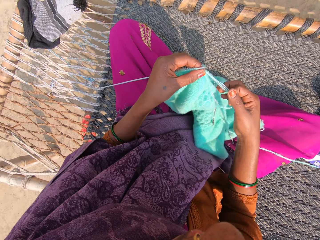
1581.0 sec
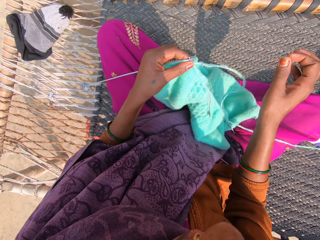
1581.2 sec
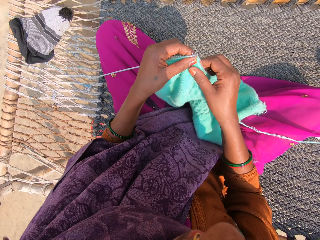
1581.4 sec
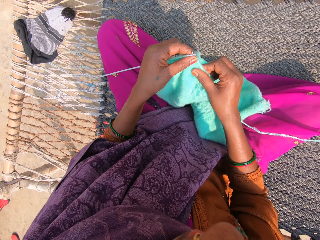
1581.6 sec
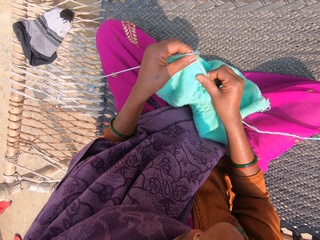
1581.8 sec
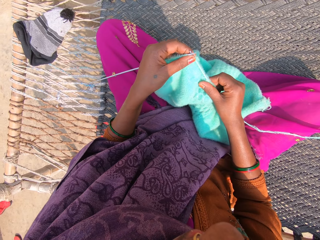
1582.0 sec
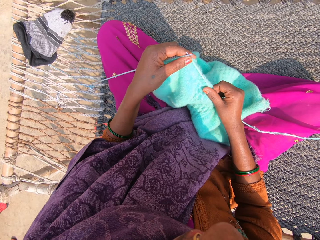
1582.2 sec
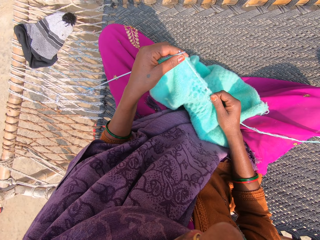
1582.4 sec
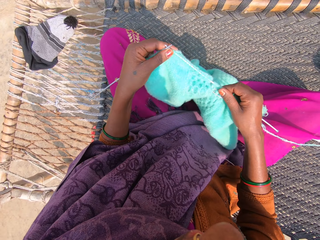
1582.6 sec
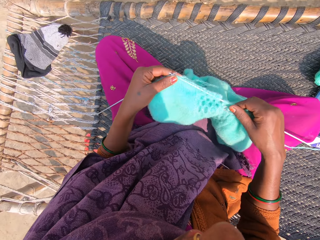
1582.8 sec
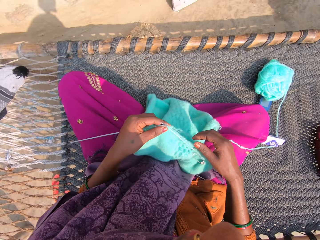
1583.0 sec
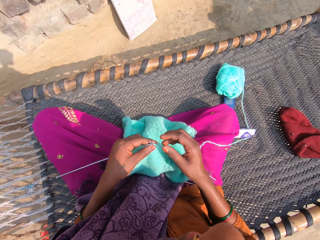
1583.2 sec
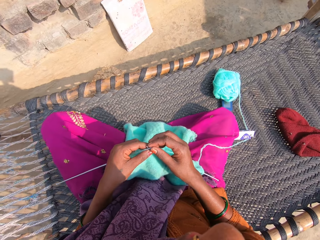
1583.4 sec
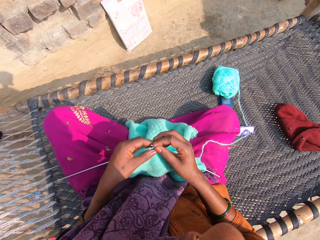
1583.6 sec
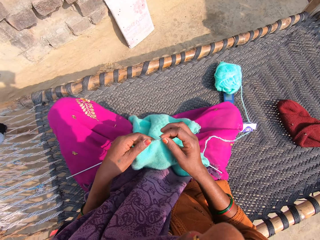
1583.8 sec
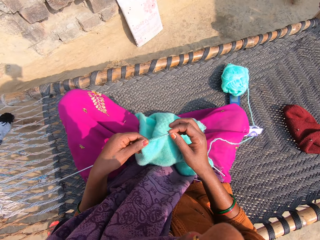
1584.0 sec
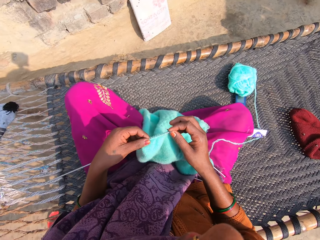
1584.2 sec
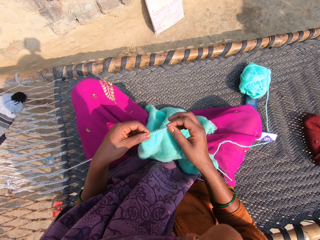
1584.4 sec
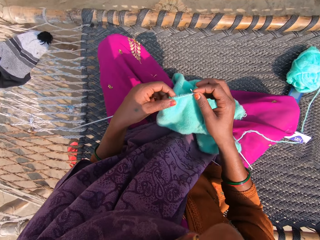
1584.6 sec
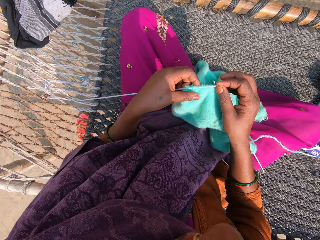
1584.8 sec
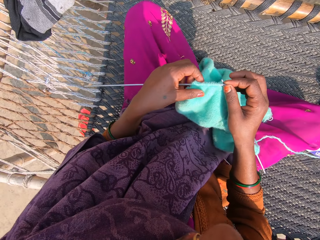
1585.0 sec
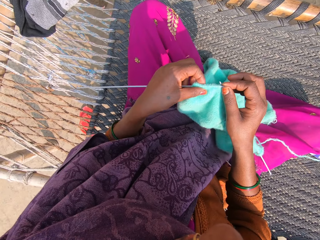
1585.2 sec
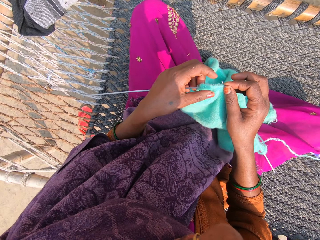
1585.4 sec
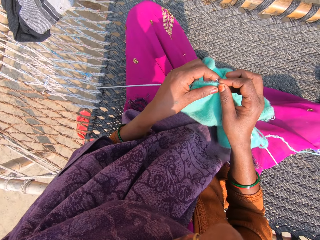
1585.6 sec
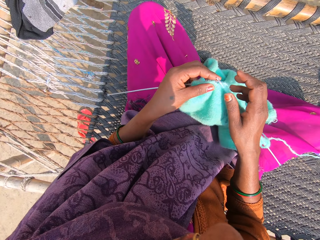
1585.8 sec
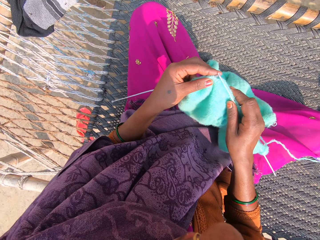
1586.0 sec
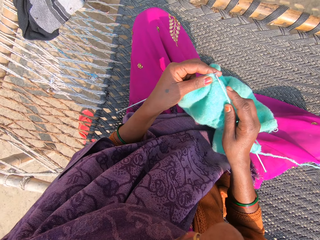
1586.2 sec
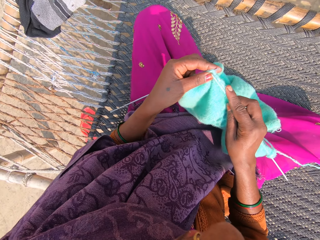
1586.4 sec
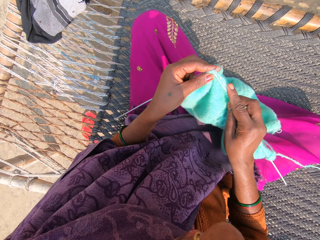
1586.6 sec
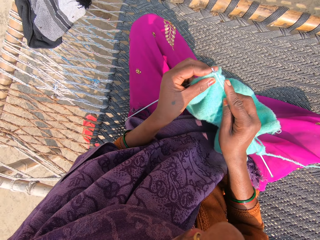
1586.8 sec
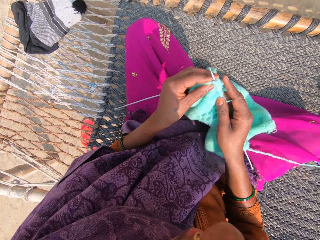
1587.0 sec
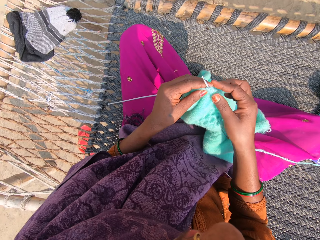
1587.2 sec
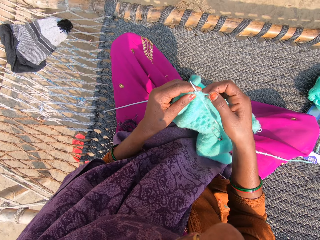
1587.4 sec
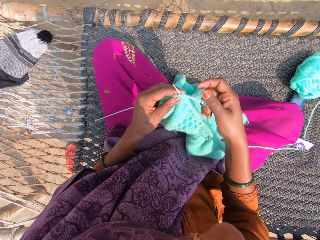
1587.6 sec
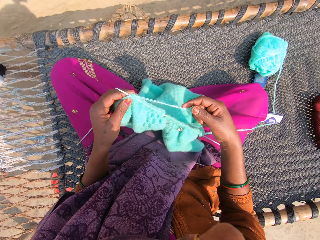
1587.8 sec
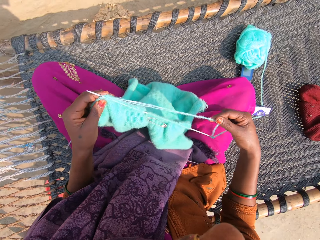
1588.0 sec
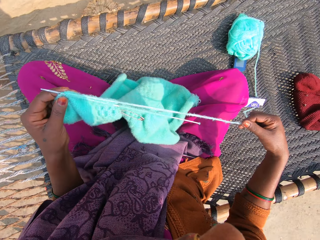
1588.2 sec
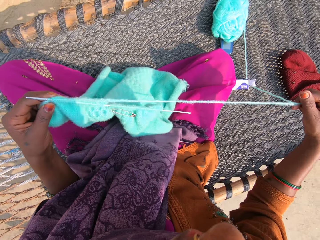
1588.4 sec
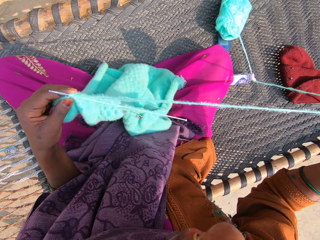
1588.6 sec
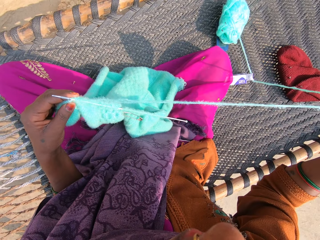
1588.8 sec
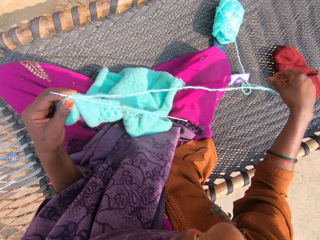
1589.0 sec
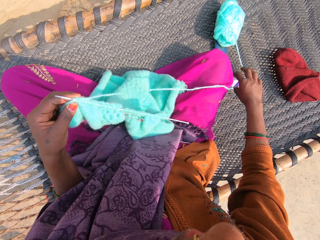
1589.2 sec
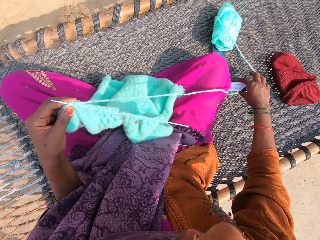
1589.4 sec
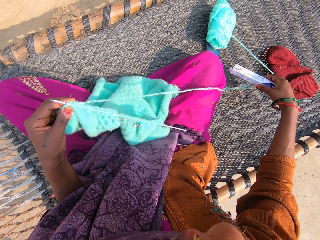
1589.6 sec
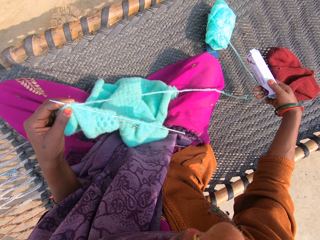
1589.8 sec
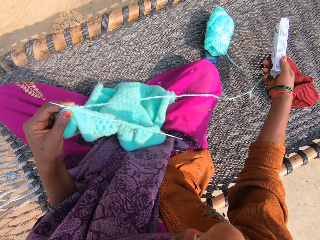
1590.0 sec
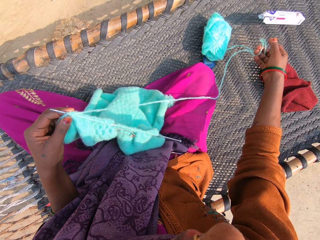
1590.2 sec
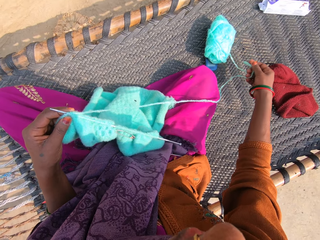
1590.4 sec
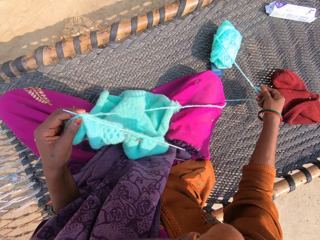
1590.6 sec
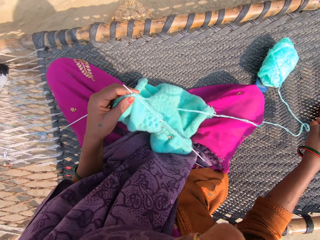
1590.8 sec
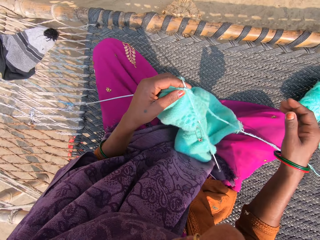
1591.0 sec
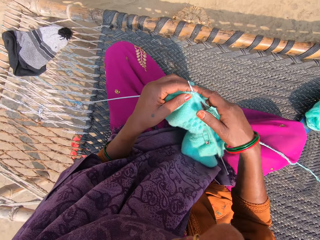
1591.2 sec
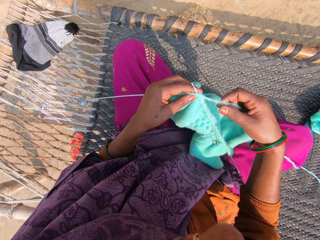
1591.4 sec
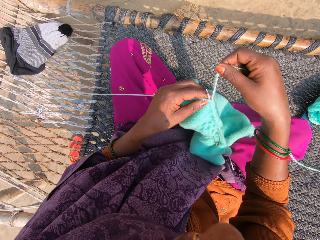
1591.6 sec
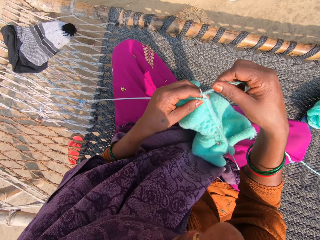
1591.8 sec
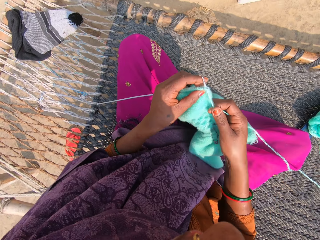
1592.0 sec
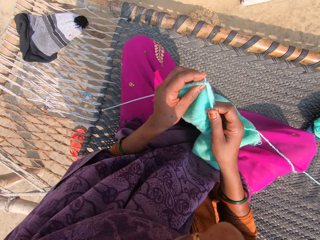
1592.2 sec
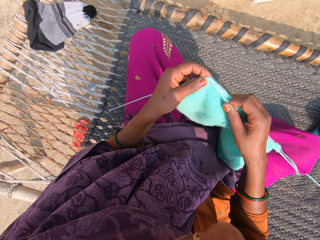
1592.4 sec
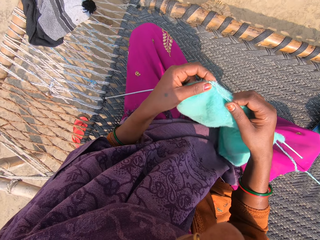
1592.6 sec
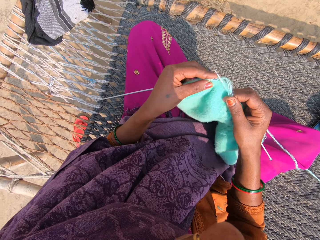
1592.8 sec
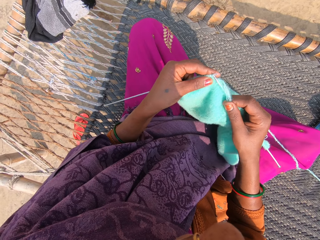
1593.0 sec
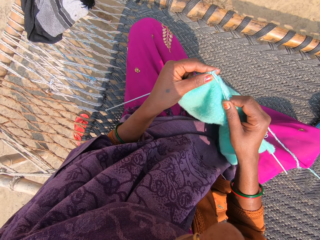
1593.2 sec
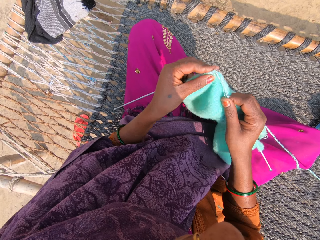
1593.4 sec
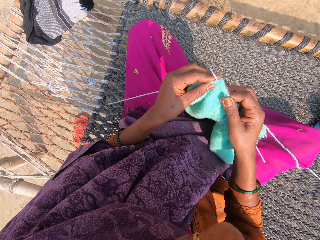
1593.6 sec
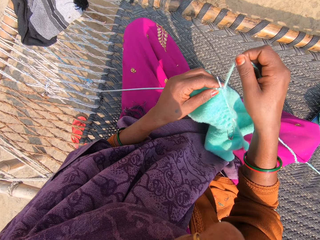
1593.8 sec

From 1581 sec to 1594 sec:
The camera wearer moves the thread. She moves the fabric. She adjusts the wool on the knitting pins. She puts the fabric on the lap. She moves the leg. She moves the fabric. She knits the fabric. She converses. She touches the thread. She stretches a strand of wool with her right hand. She puts the thread down. She picks up a packet with her right hand. She throws the packet on the swing bed. She converses. She rolls the thread on the needle. She knits the towel with the knitting pins and wool.

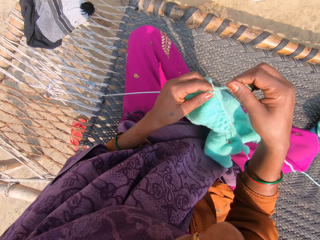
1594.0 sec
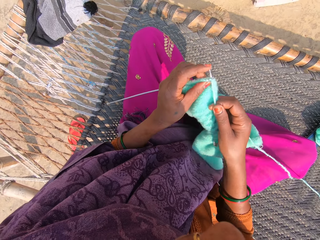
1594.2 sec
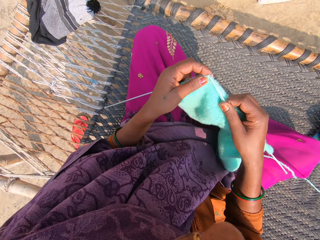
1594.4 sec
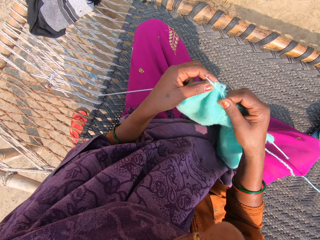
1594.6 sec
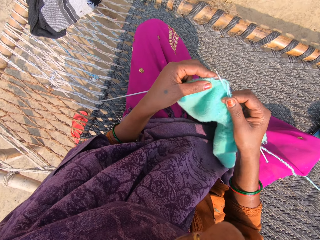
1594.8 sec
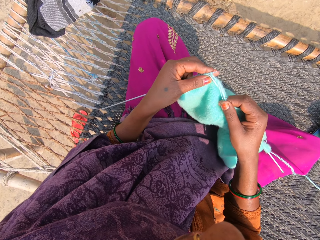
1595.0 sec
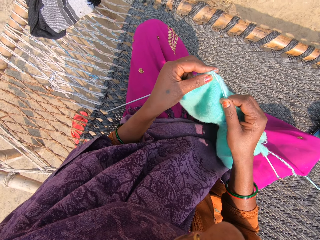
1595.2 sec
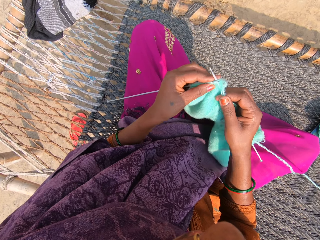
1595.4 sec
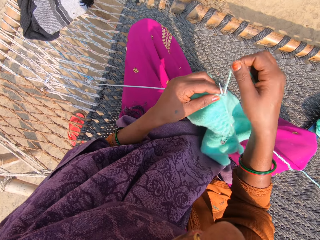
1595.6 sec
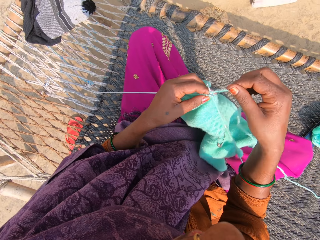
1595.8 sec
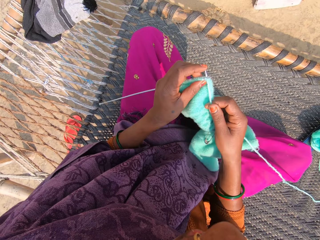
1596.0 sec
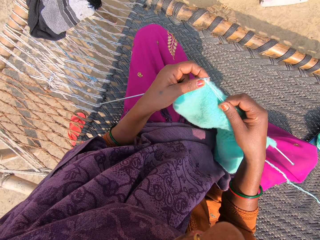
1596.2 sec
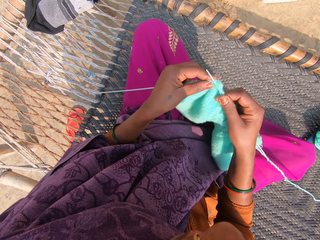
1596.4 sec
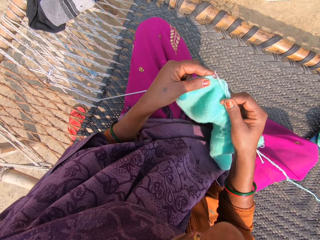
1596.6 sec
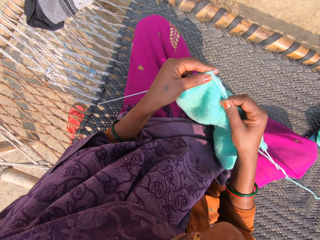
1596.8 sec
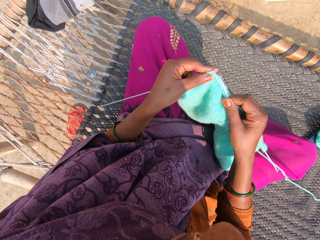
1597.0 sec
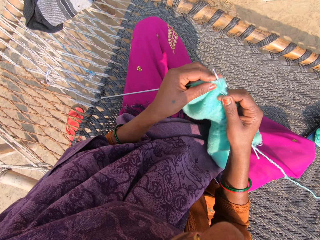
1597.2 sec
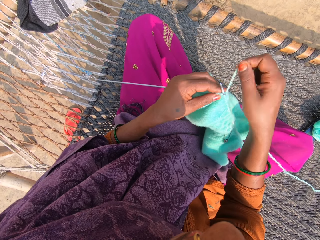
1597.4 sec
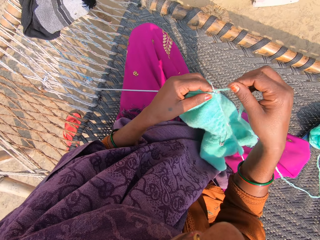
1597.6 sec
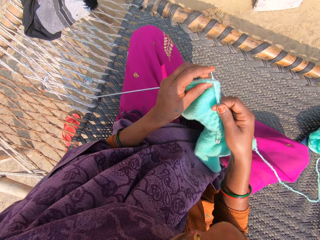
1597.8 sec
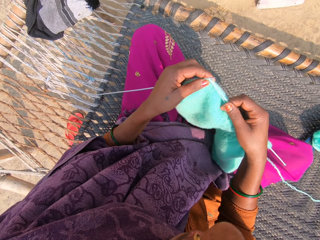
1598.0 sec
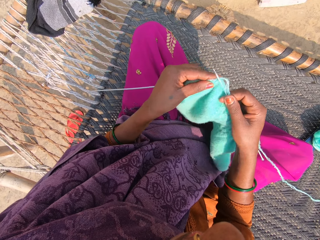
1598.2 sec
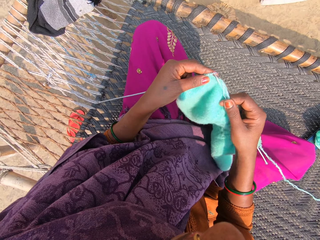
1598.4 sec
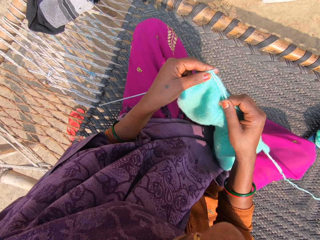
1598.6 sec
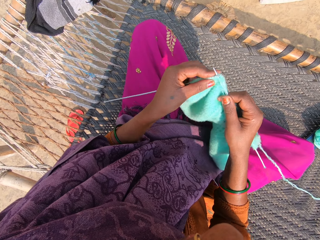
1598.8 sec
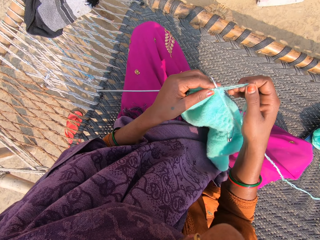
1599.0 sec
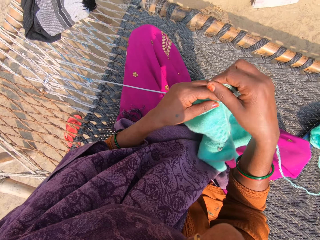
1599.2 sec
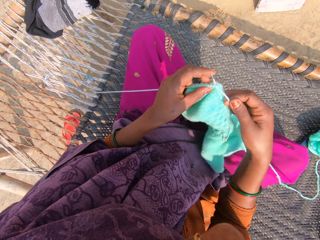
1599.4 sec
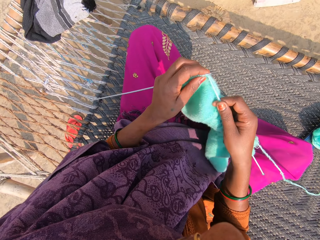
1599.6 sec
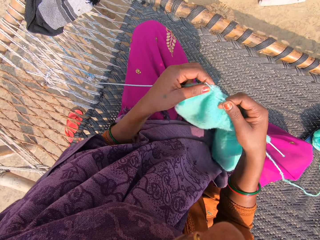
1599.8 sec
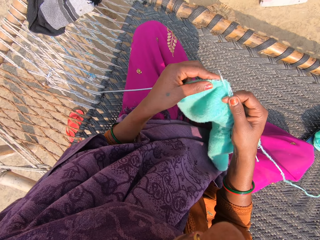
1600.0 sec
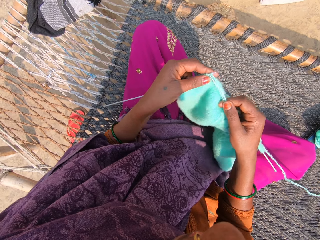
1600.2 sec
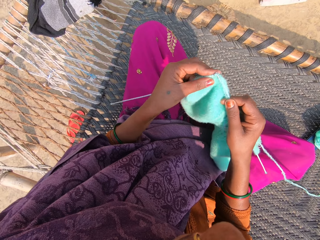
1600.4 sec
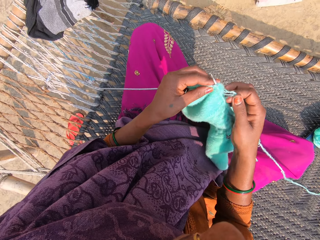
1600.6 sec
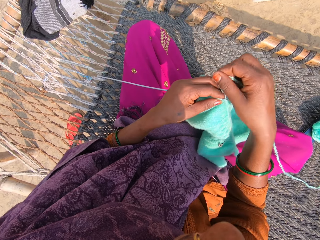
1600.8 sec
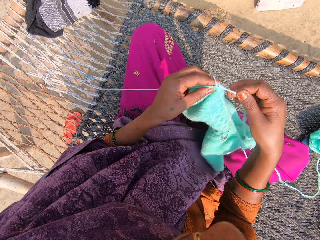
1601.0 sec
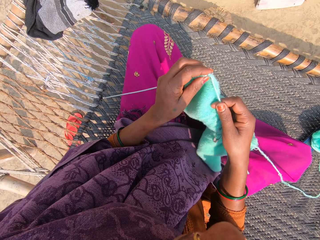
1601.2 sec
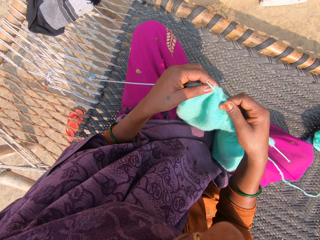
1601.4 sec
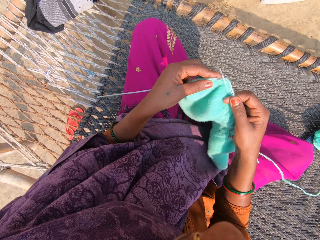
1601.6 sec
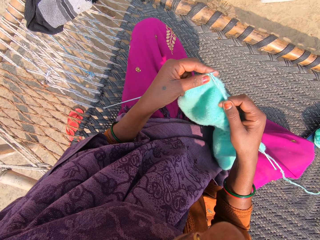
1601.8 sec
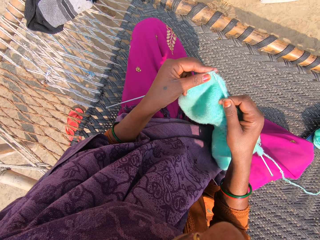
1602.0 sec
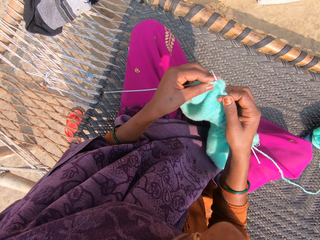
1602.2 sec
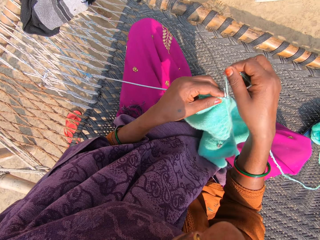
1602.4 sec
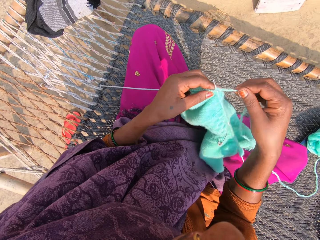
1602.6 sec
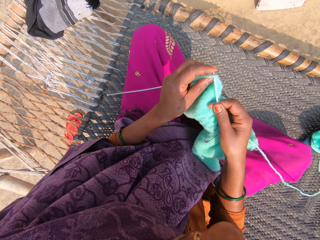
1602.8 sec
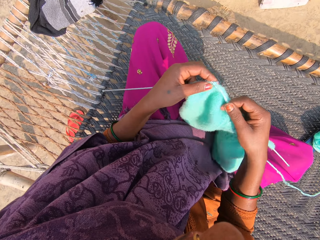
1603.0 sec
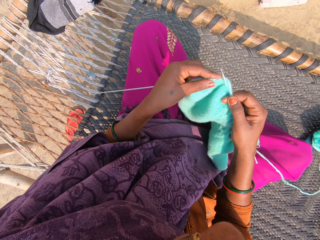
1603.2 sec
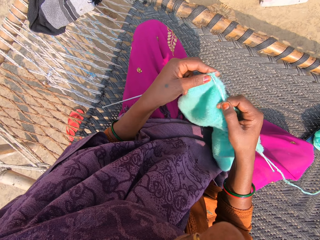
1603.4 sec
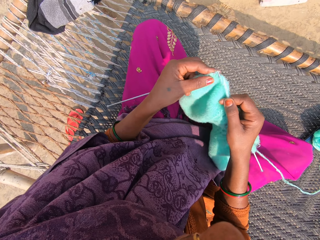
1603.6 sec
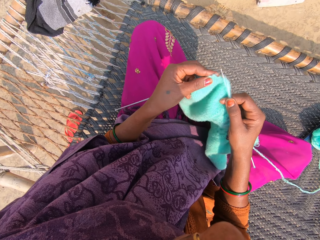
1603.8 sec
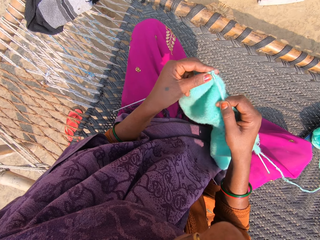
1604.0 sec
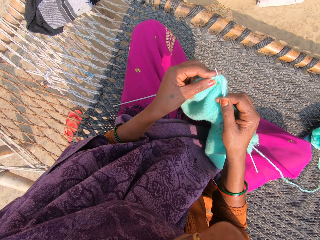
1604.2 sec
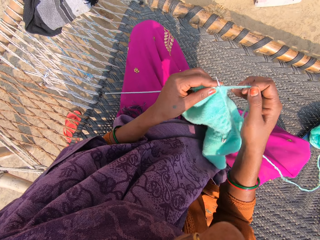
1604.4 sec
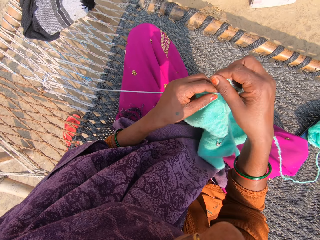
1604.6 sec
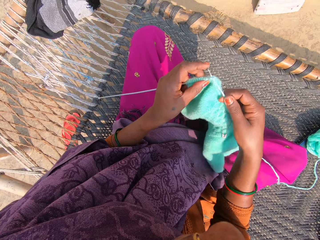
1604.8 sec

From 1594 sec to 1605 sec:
The camera wearer rolls the thread on the needle. They knit the fabric. They roll the thread on the needle. They knit the fabric. They roll the thread on the needle. They knit the fabric. They roll the thread on the needle. They knit the fabric. They roll the thread on the needle. They knit the fabric. They roll the thread on the needle. They knit the fabric. They roll the thread on the needle.
